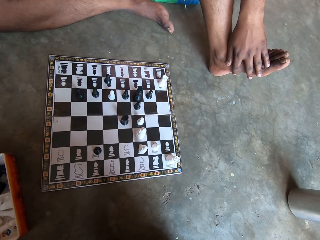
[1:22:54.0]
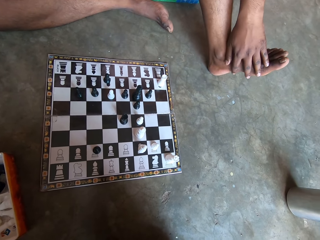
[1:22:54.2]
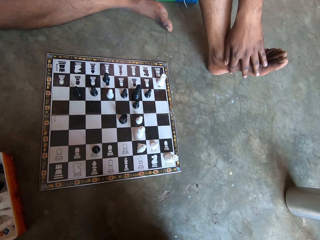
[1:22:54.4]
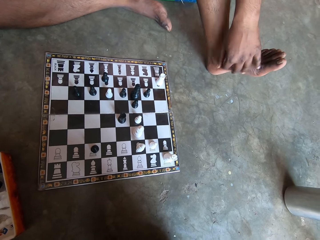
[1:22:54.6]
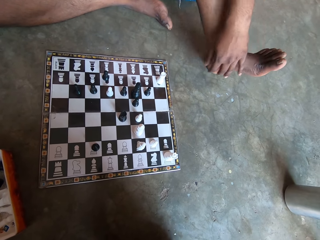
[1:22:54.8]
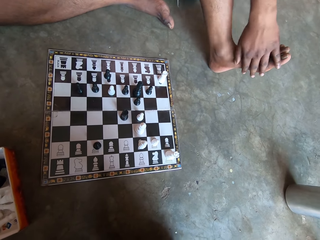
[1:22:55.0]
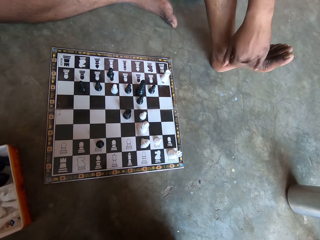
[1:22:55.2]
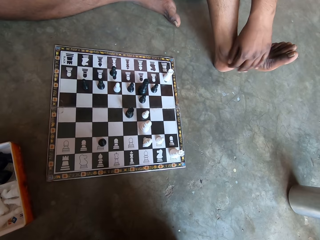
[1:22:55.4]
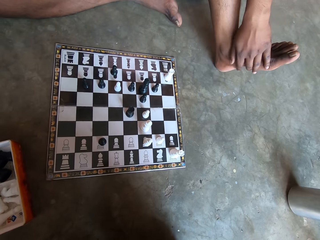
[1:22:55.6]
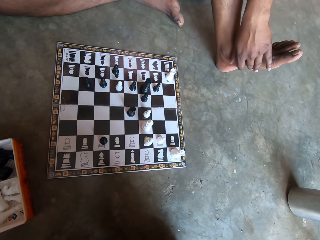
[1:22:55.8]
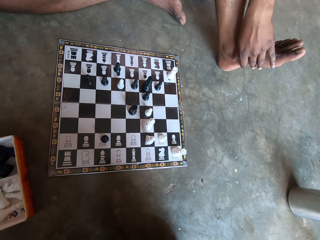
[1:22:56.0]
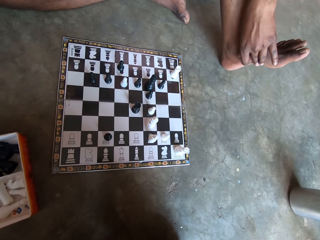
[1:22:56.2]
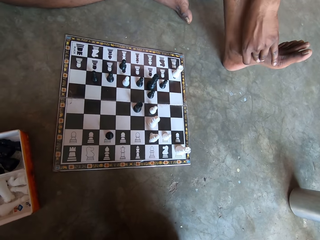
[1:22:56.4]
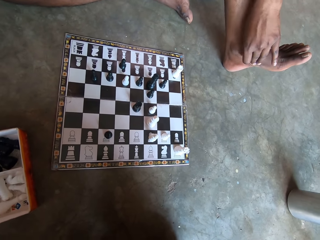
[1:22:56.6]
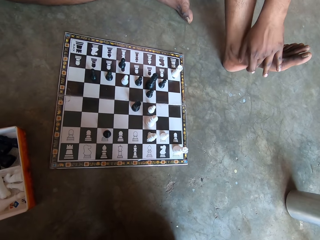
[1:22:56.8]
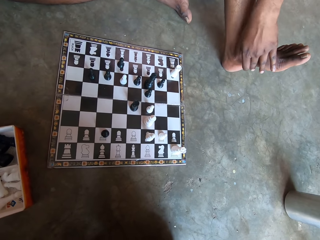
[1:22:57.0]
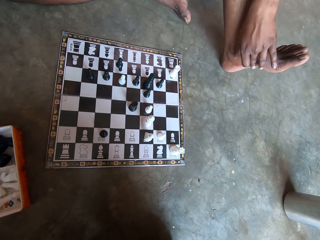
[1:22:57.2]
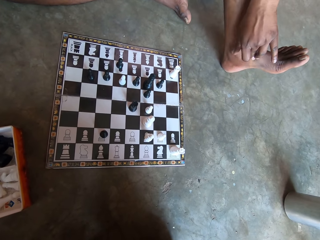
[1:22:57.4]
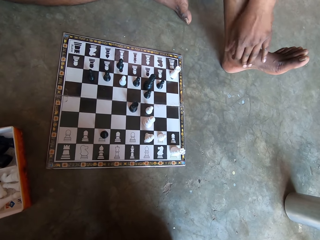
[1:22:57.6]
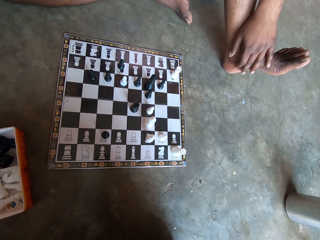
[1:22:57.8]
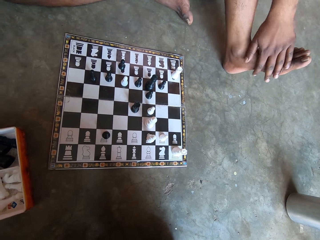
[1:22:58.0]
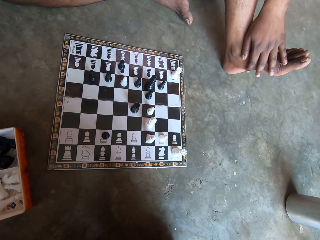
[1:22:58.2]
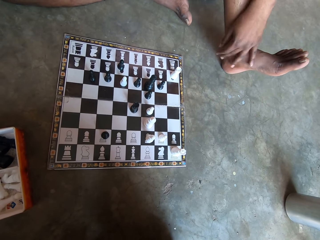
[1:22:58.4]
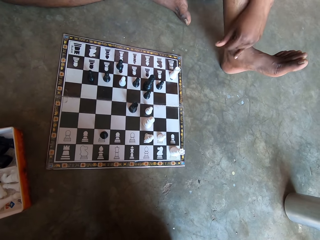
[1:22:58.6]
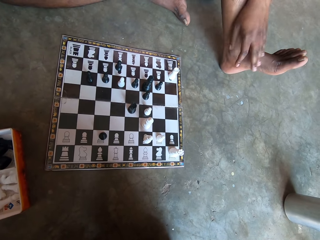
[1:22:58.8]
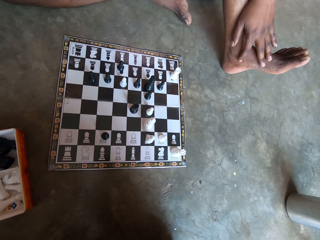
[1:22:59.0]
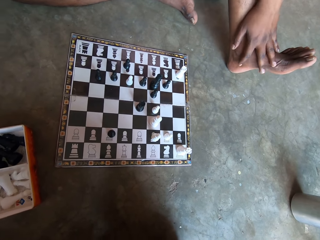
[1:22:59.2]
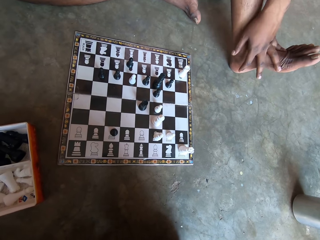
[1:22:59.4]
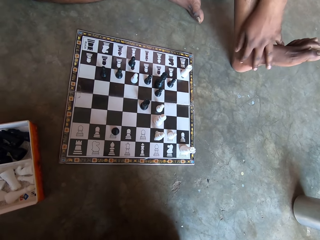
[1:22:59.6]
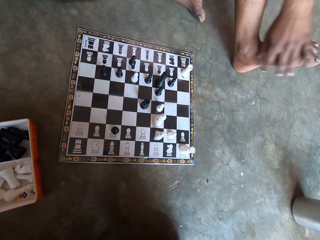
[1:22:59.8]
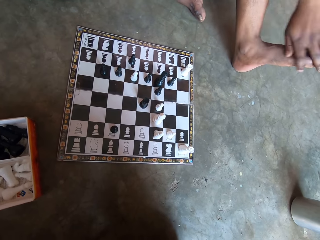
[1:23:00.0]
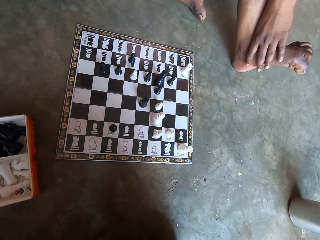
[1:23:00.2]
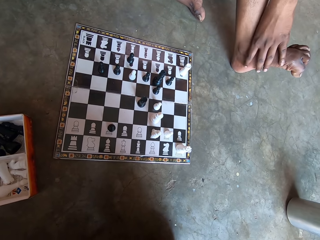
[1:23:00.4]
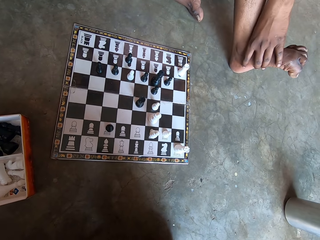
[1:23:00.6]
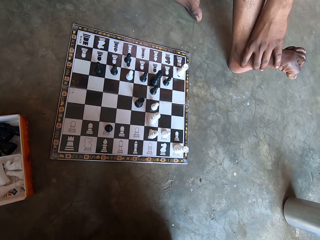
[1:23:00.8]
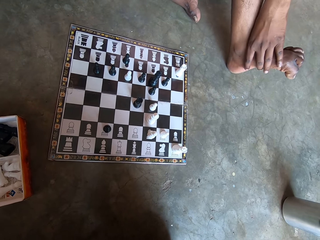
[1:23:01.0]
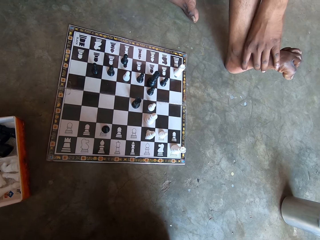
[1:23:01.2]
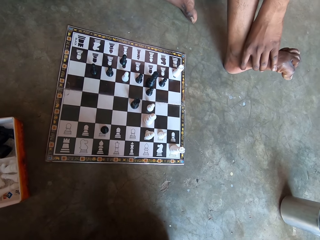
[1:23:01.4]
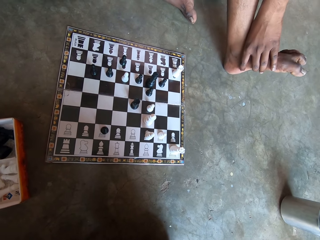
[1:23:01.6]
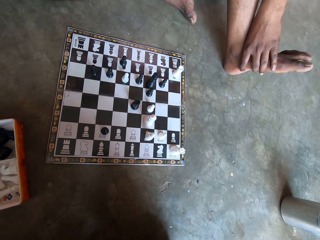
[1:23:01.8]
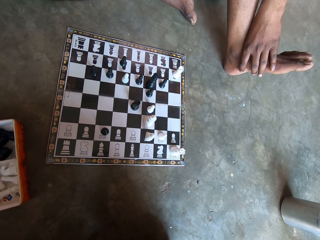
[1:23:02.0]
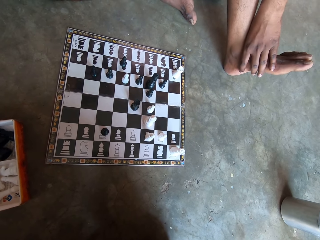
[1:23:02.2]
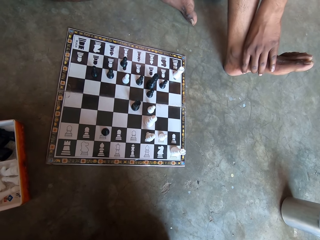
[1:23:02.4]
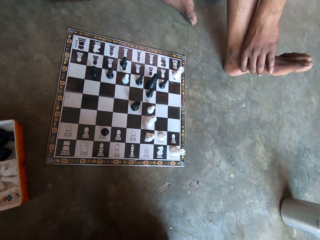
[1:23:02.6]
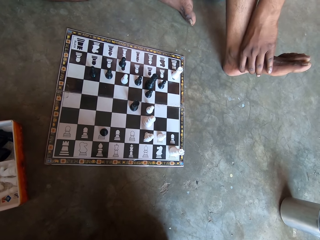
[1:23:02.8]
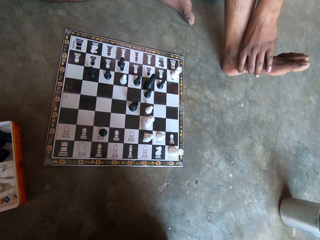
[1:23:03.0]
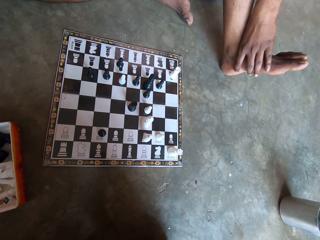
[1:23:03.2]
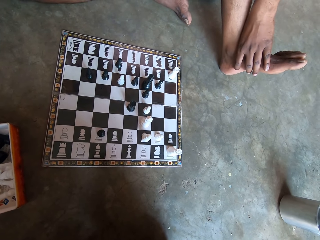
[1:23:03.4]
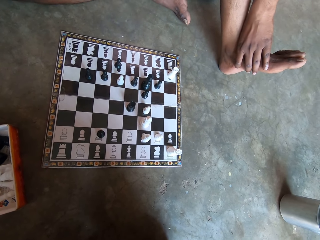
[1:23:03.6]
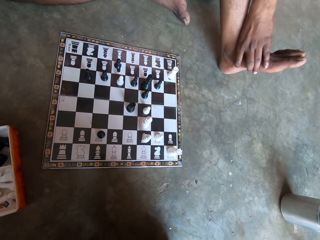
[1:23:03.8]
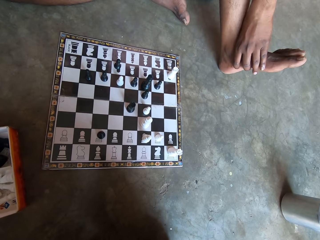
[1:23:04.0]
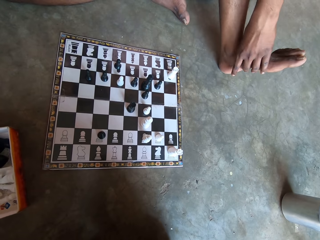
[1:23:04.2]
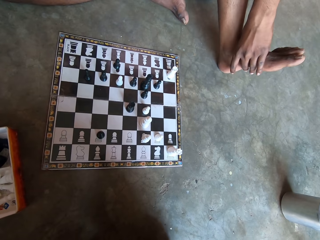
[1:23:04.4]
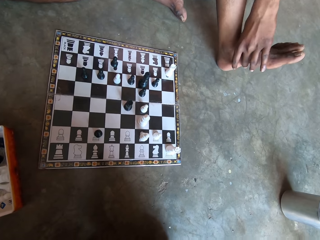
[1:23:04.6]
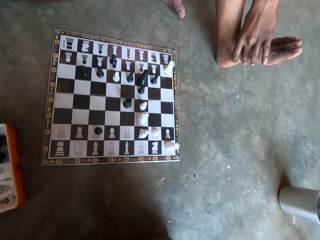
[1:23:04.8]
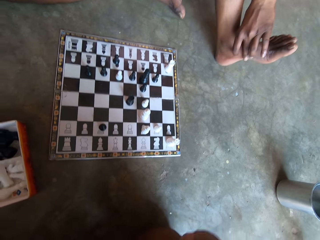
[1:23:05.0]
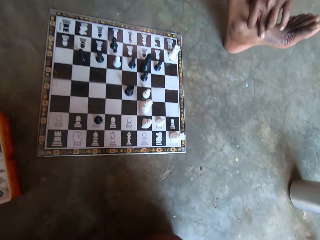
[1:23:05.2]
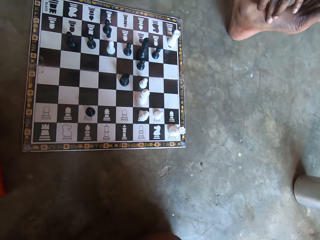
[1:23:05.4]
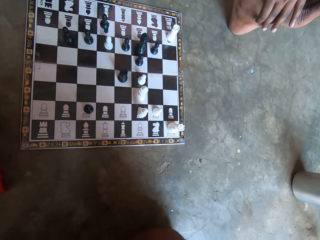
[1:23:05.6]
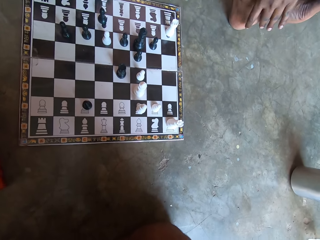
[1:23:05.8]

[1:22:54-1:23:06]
A man holds the feet. The man rubs the feet.

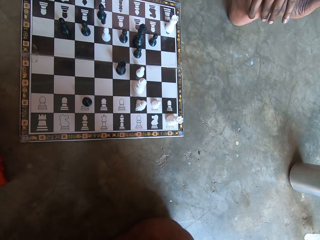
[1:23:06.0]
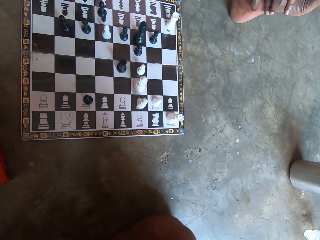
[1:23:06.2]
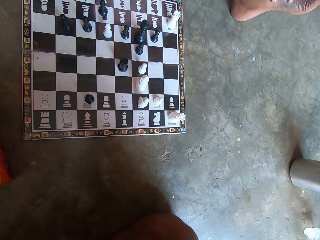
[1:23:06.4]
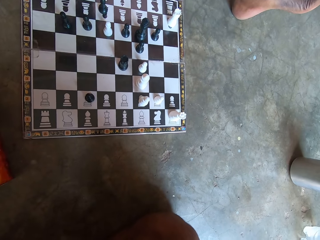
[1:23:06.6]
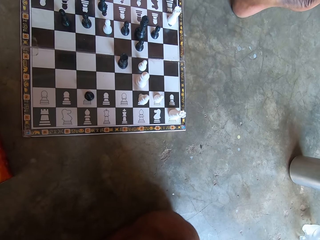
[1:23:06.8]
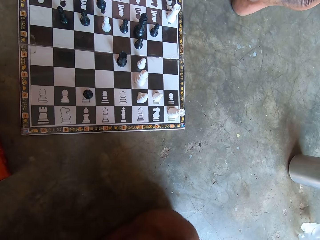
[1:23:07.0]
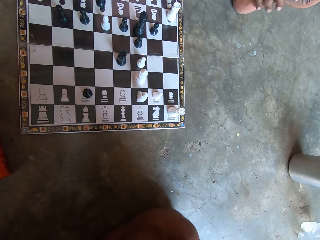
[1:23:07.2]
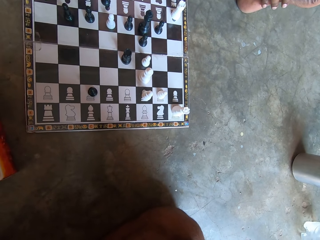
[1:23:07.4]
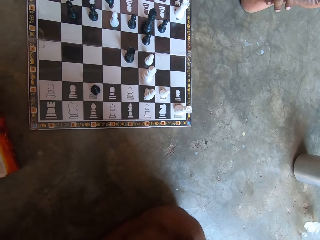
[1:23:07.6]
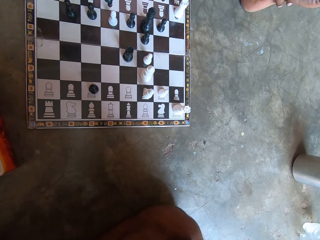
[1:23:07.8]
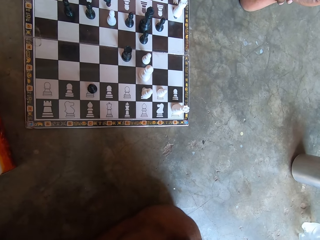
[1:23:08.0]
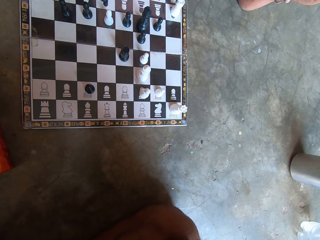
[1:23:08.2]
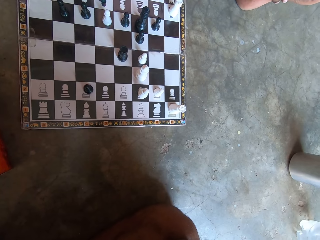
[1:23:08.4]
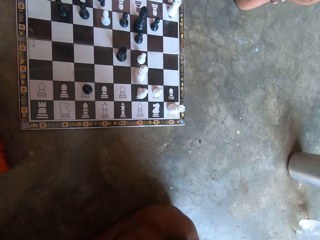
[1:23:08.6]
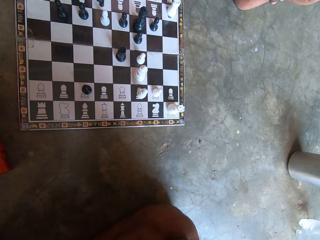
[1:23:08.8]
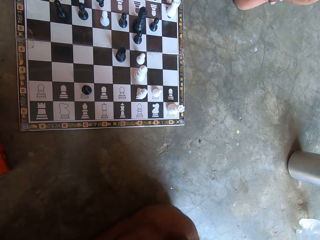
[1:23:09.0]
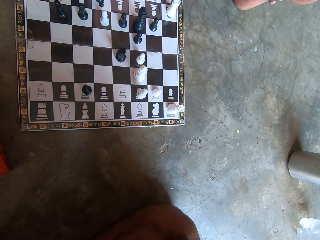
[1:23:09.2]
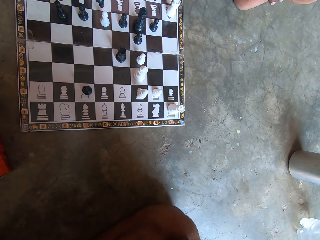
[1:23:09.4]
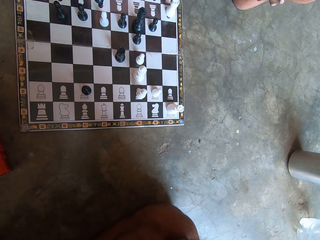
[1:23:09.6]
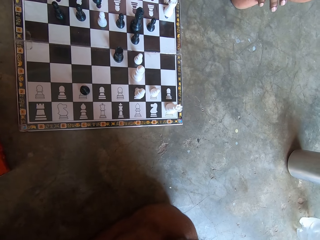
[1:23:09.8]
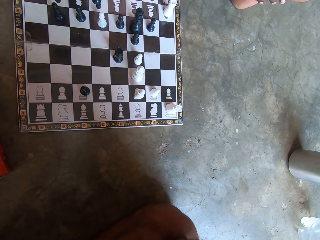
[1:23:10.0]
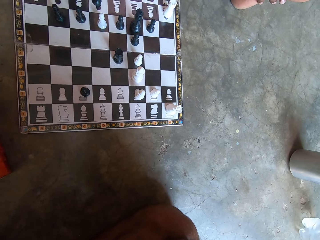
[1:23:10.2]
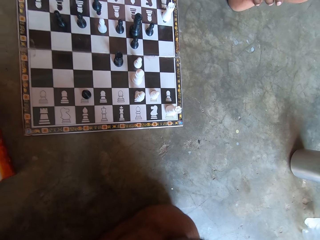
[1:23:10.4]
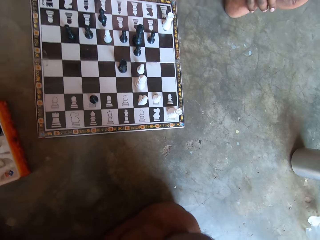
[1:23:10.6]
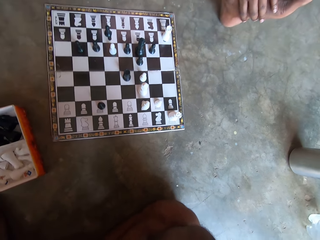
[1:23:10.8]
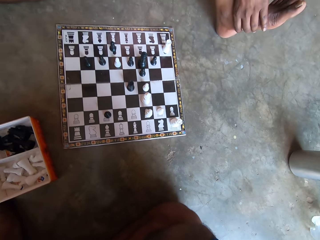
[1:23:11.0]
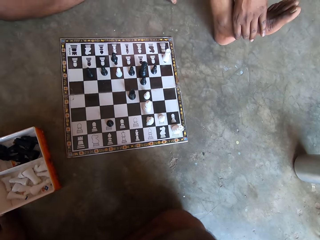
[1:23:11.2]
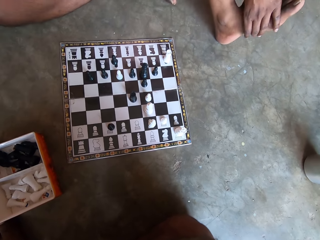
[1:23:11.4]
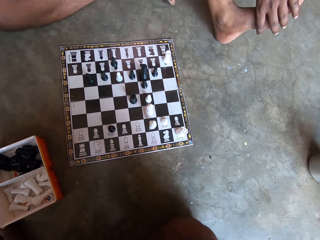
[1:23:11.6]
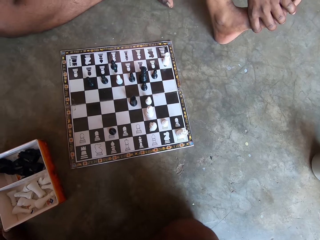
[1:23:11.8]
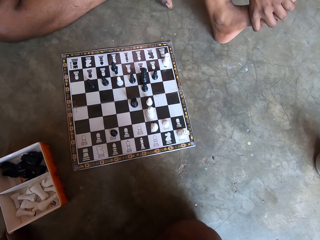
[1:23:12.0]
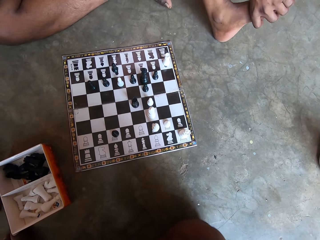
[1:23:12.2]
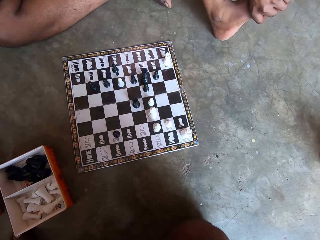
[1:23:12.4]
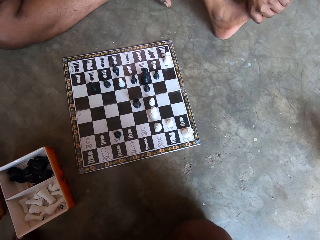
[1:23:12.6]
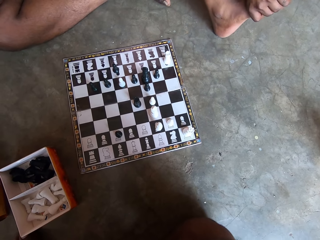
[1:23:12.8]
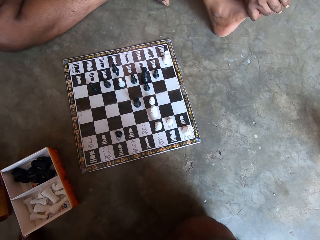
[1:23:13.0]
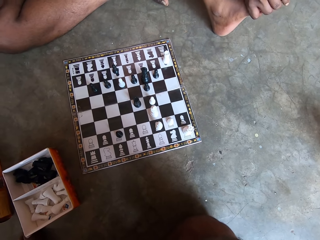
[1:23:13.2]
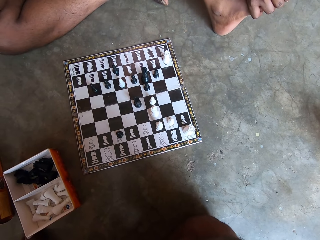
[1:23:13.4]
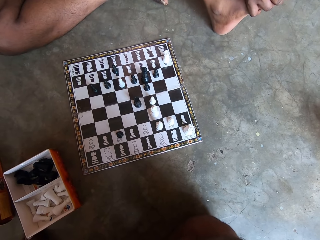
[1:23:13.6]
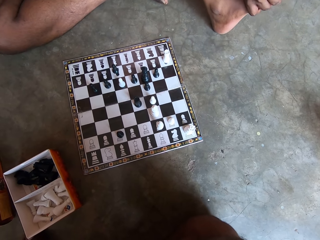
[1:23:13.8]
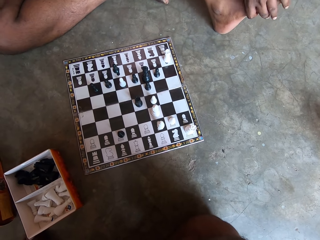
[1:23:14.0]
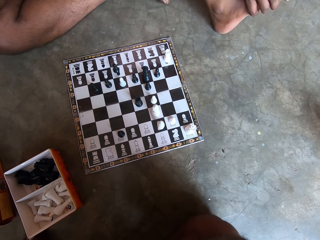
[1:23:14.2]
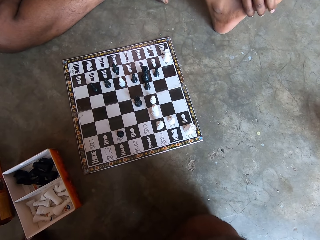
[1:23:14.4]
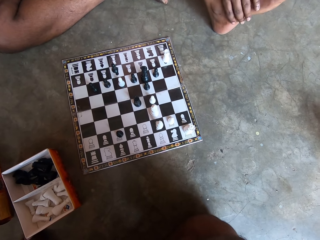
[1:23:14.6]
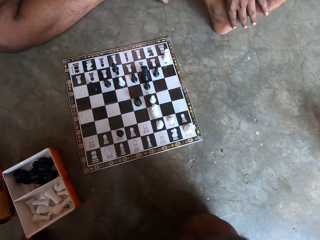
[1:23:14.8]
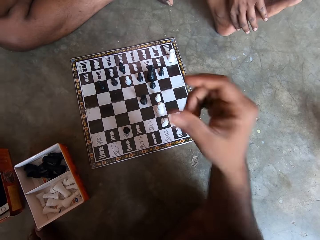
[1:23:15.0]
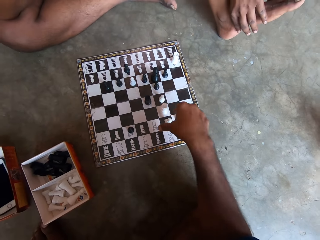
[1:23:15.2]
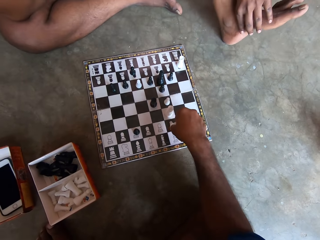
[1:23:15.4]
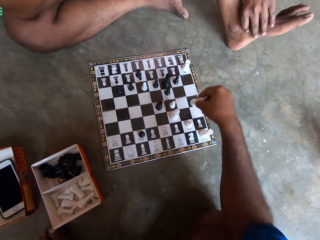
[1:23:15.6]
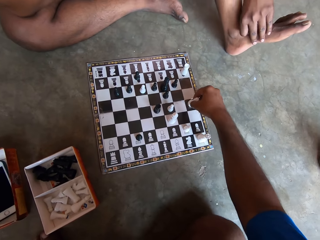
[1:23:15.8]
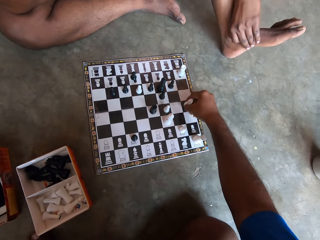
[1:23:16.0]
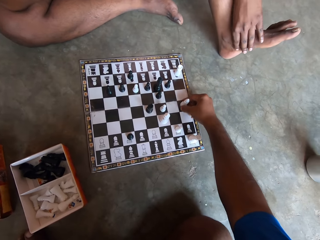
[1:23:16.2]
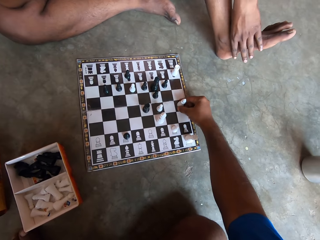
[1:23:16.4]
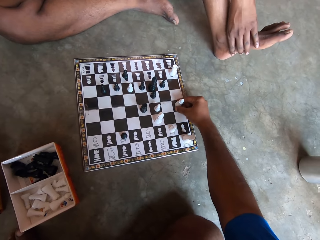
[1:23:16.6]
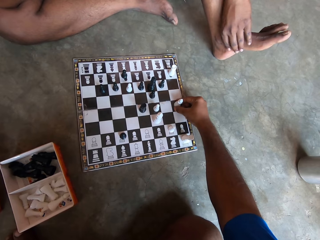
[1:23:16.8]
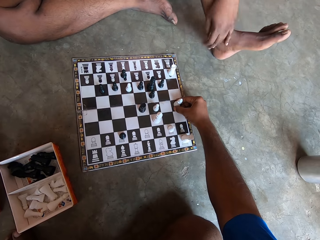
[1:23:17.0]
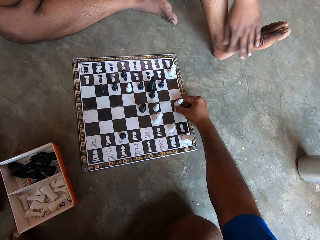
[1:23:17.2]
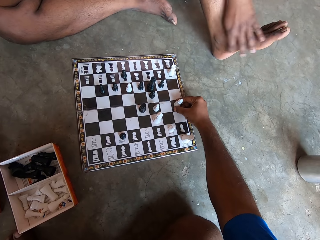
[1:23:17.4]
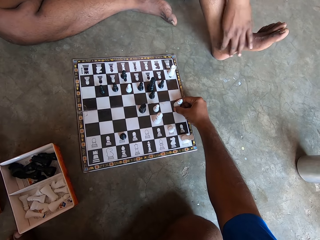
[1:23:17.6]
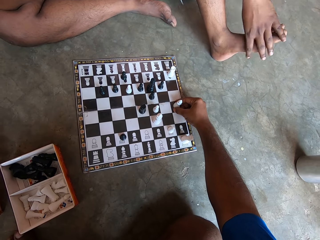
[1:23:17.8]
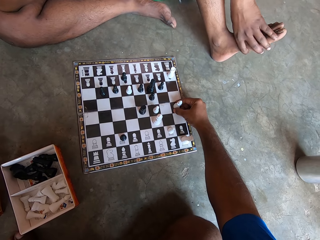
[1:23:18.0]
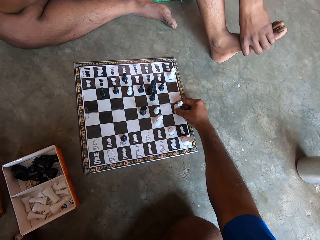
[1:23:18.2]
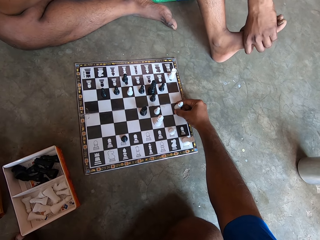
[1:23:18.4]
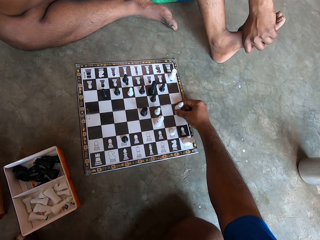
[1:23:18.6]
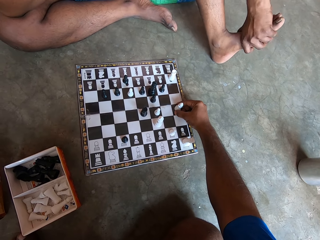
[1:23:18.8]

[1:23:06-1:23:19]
The camera wearer moves a chess piece on the chessboard forward. They hold the chess piece.
